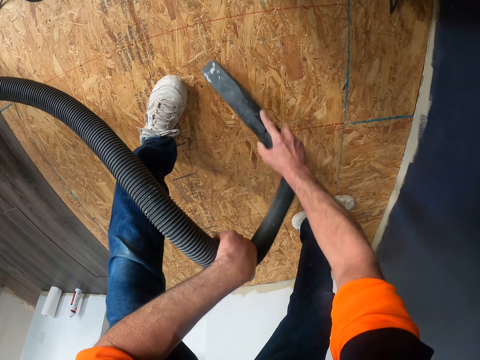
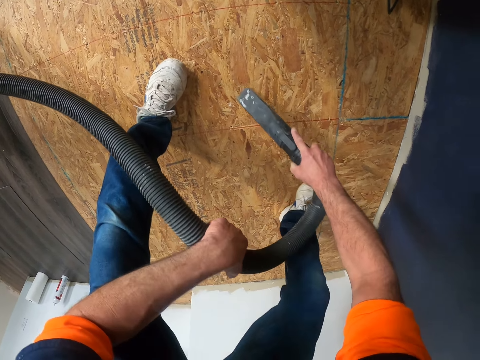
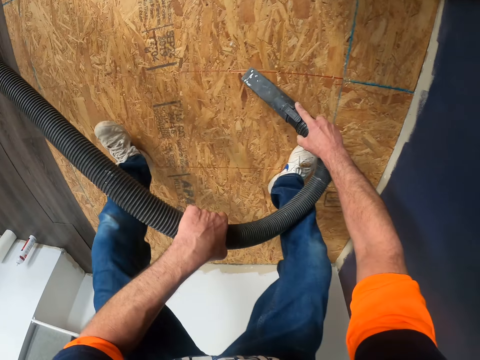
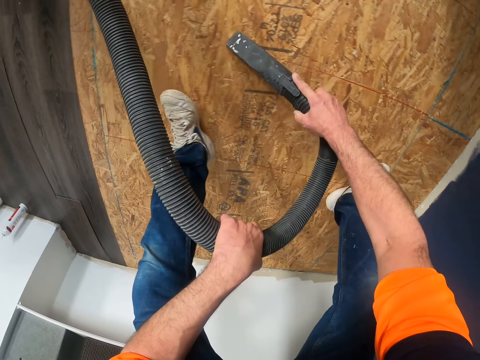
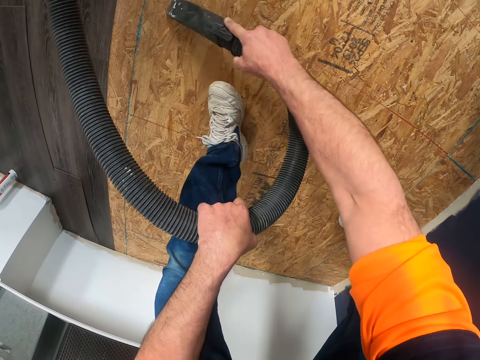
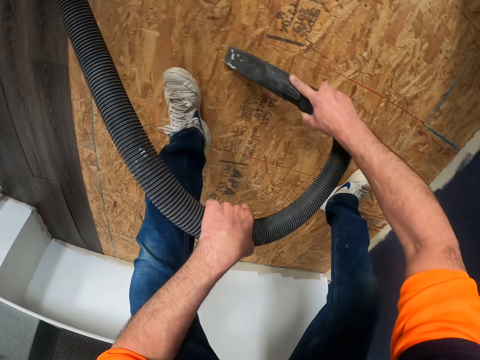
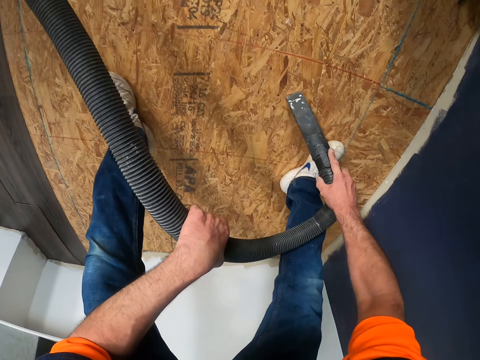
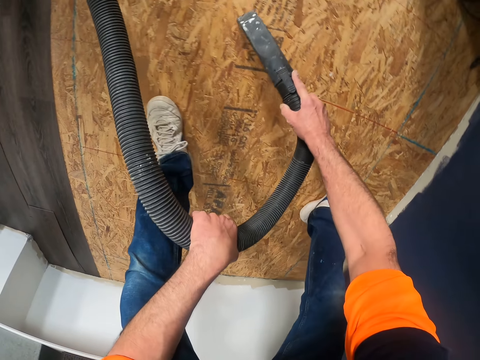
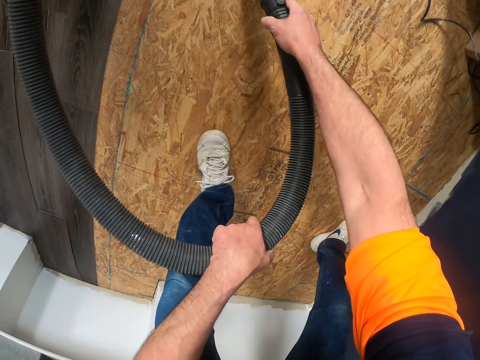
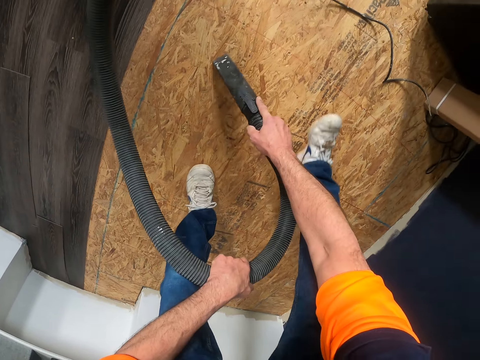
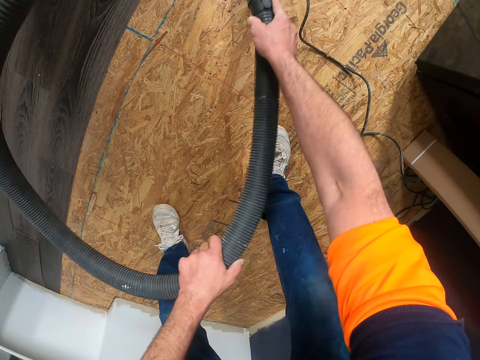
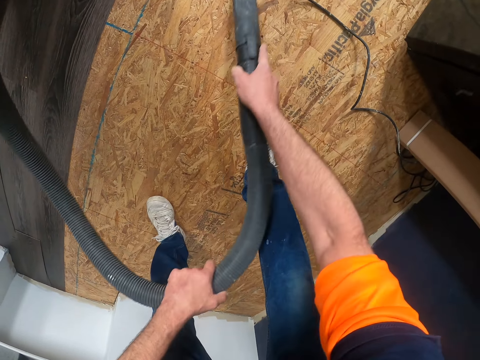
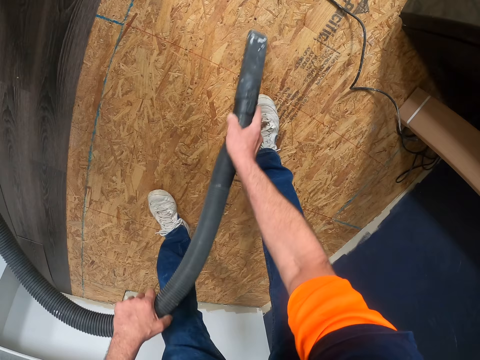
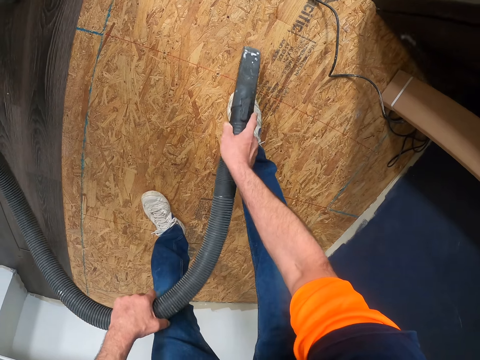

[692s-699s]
The camera wearer moves in the room.

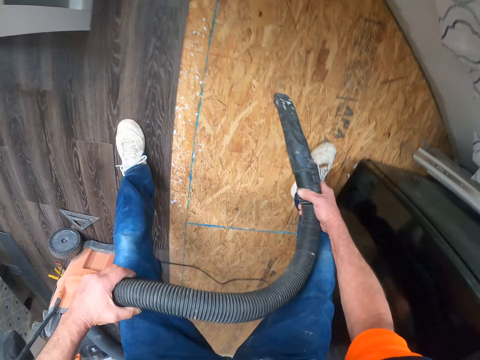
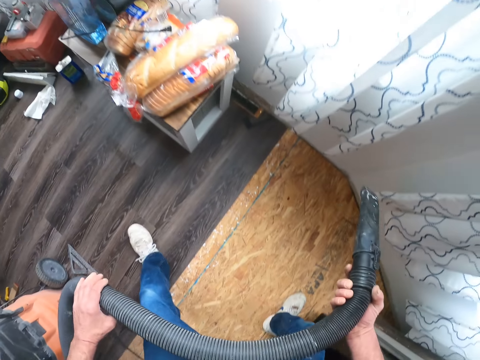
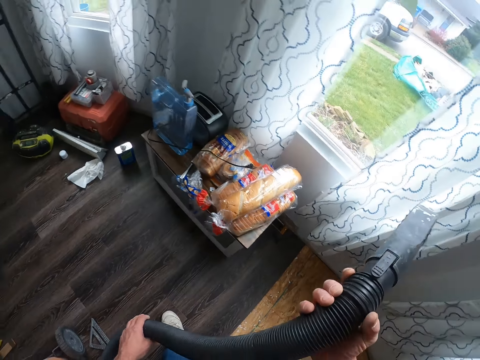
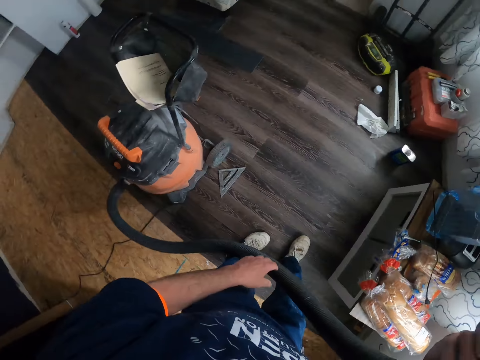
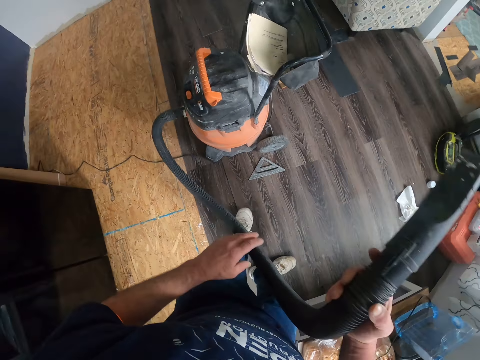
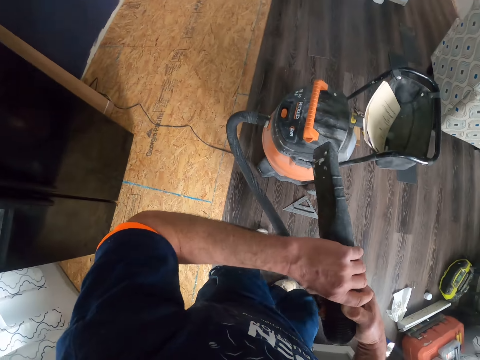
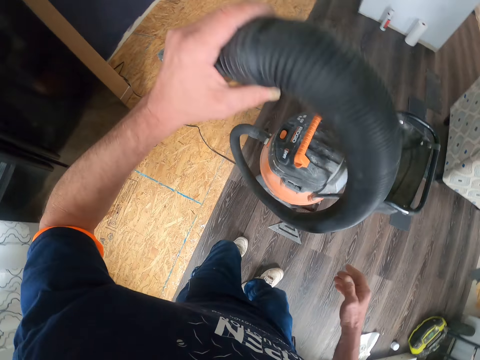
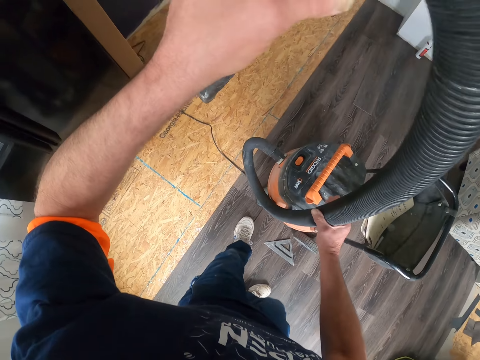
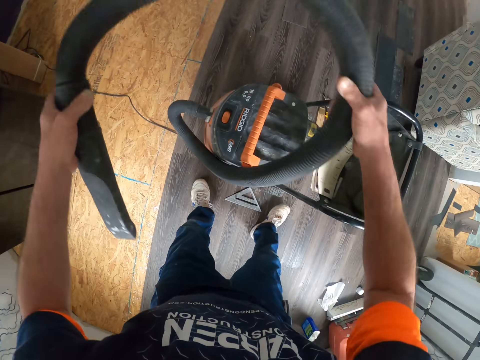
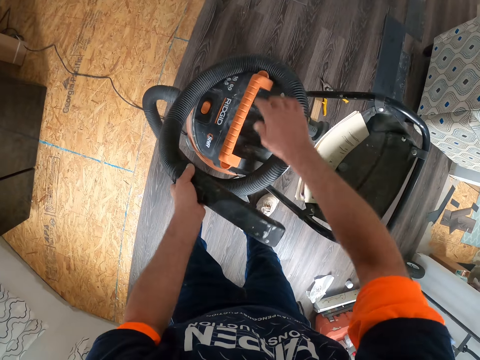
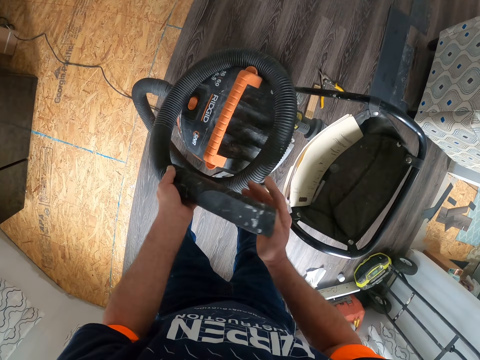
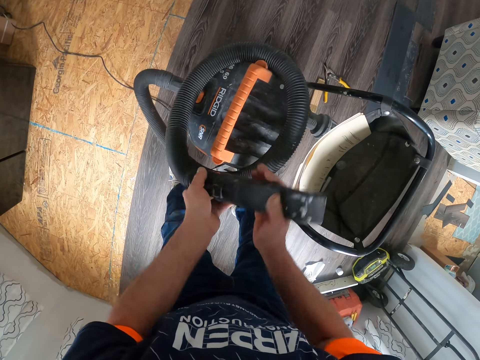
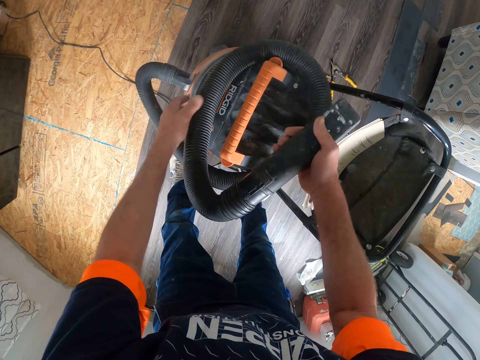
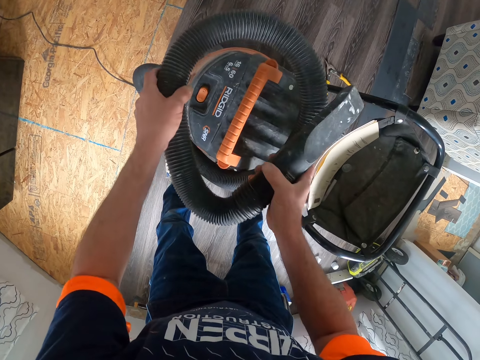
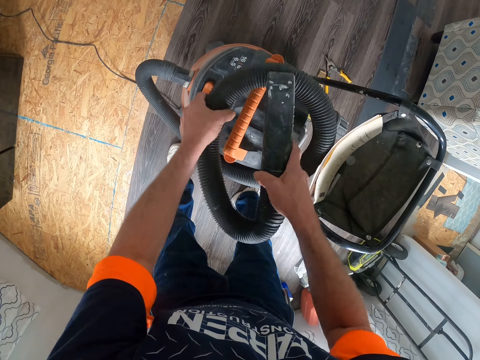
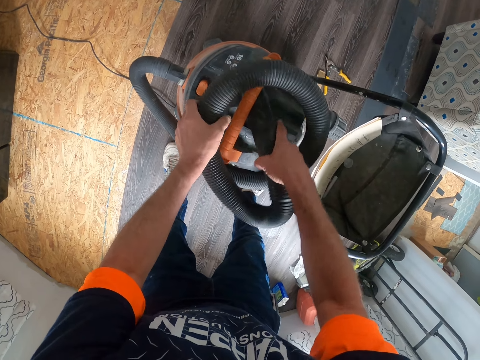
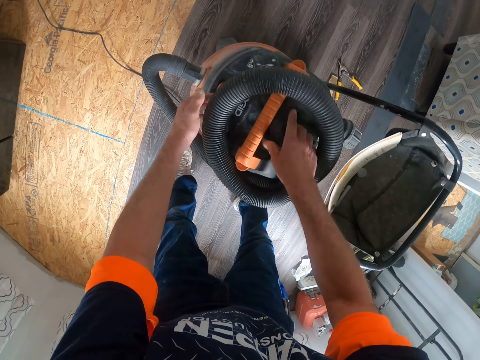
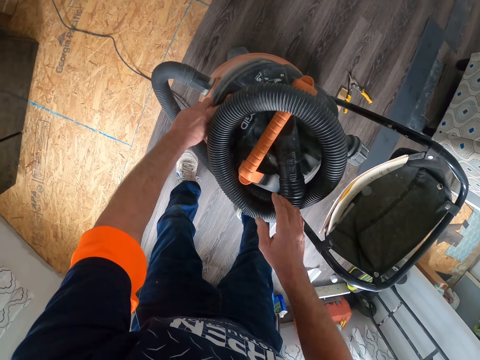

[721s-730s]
The camera wearer holds the vacuum cleaner pipe. They put the vacuum tube on top of the vacuum cleaner. They fold the pipe on the vacuum cleaning machine.

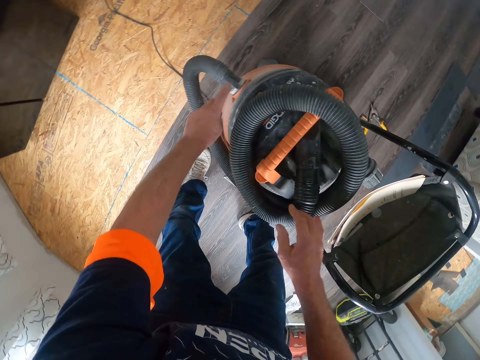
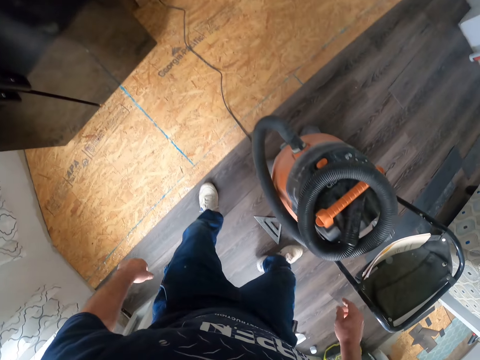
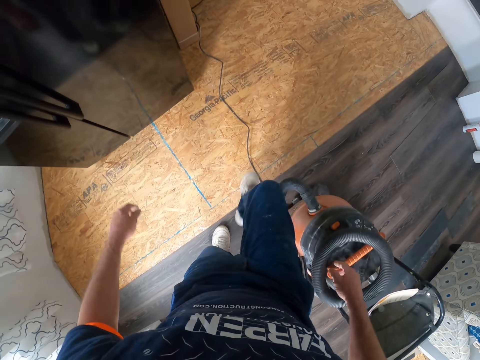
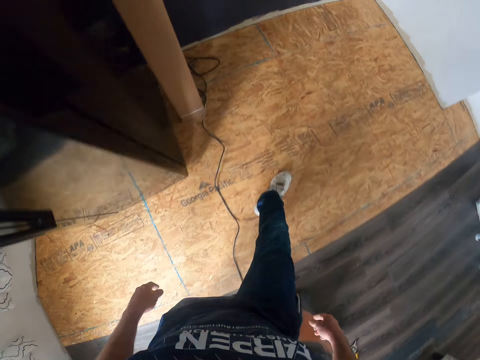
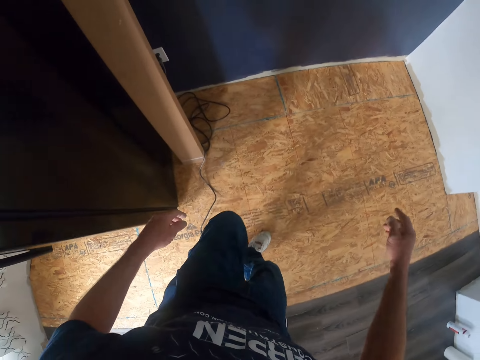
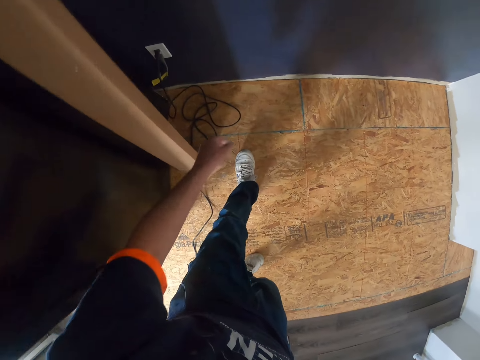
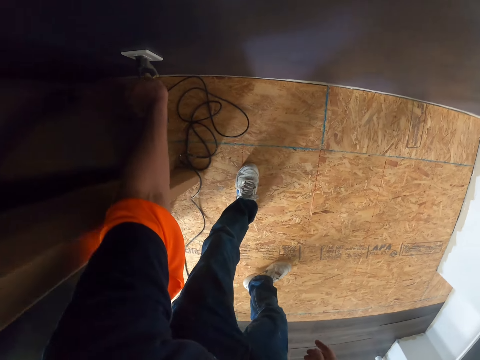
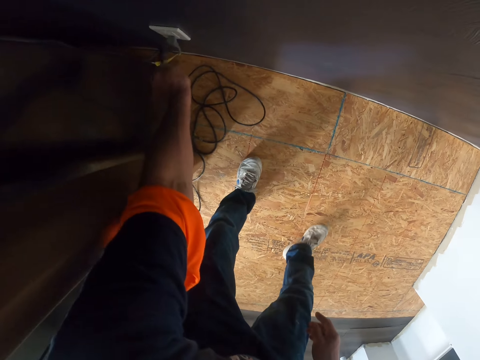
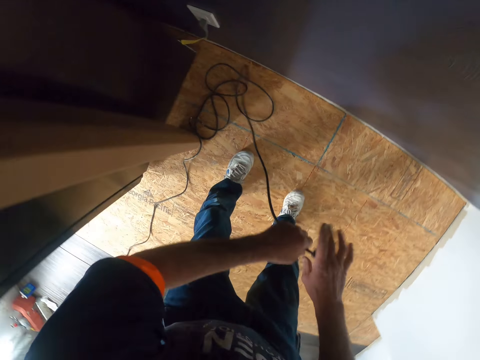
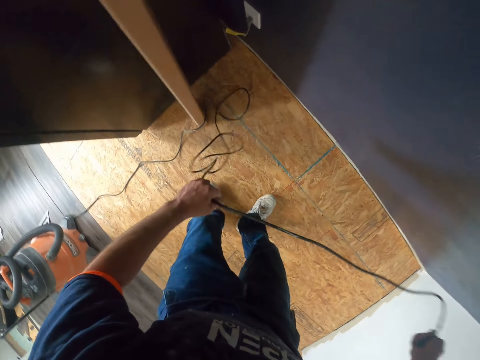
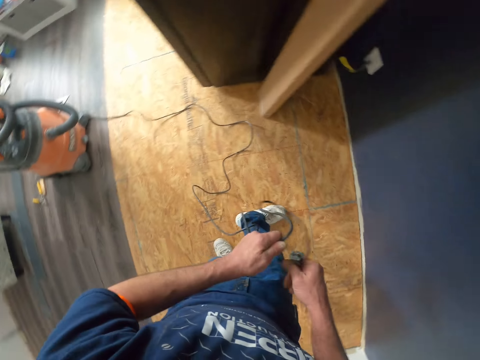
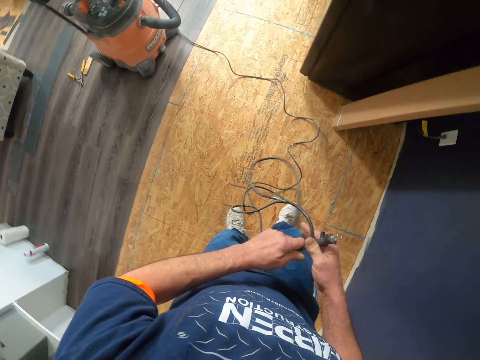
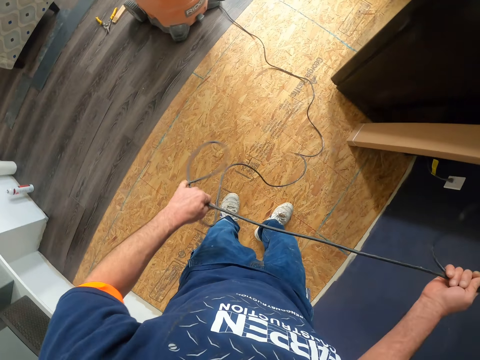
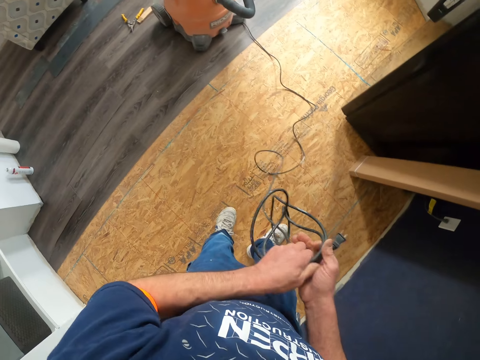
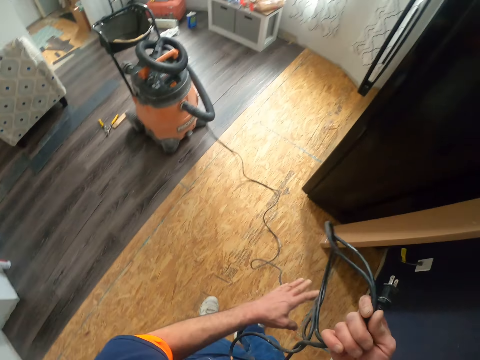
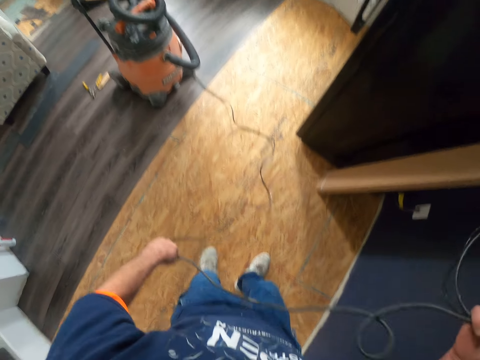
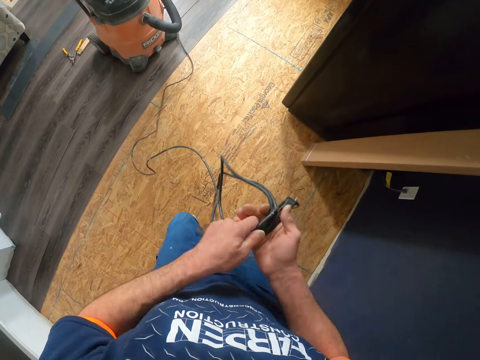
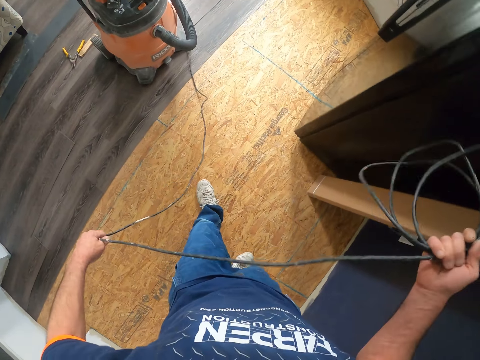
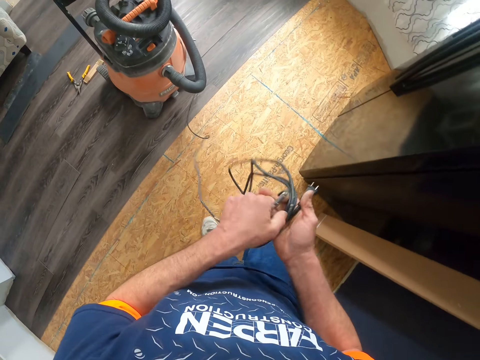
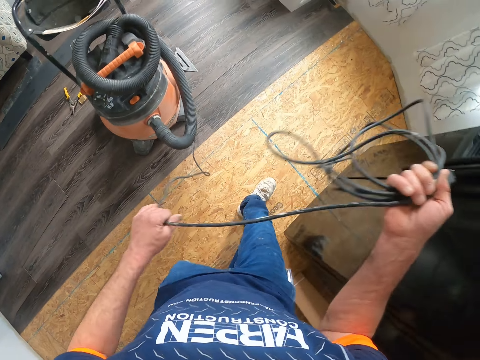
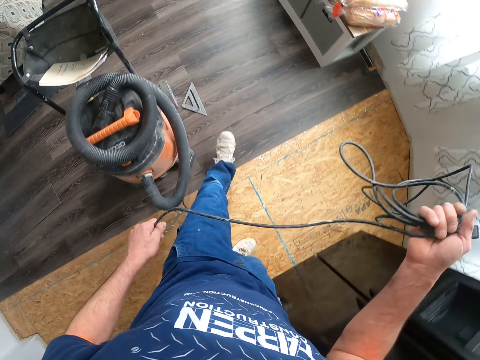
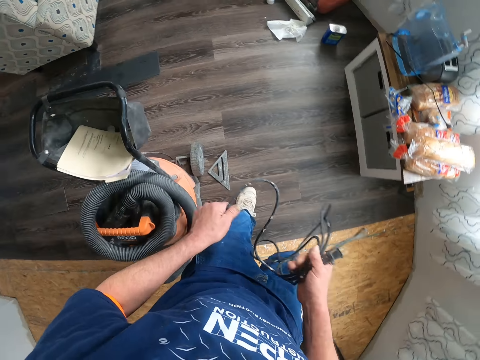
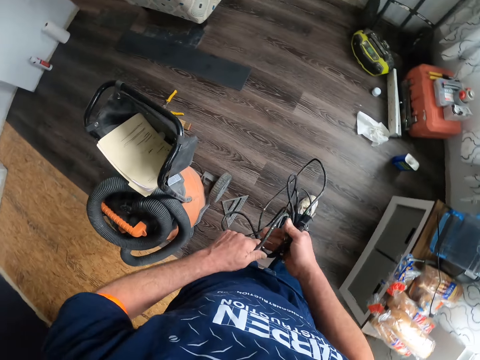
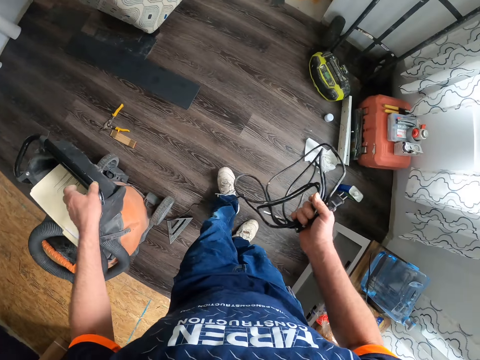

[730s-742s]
The camera wearer presses the button and walks. They remove the cord or cable from the socket. They fold the cable. They walk.
